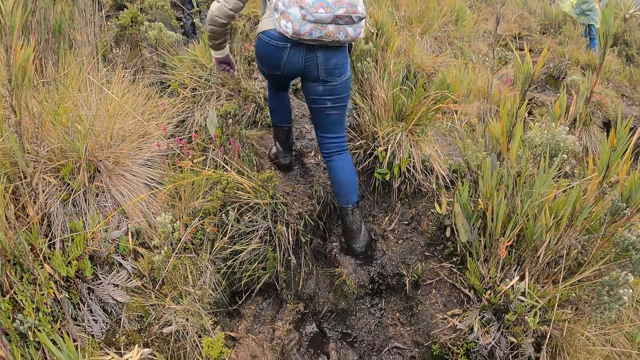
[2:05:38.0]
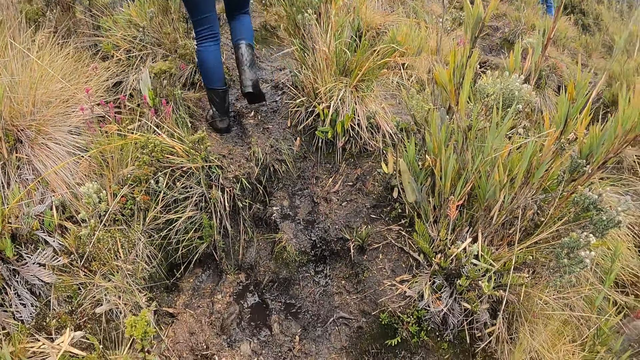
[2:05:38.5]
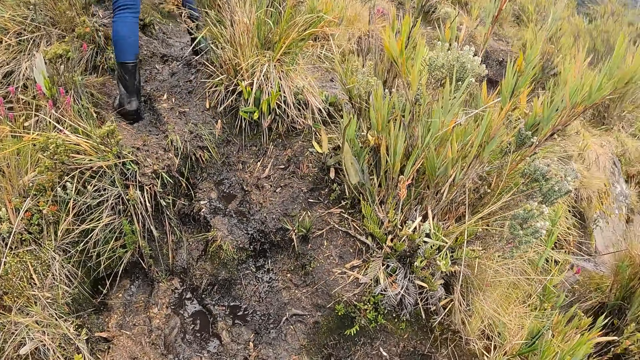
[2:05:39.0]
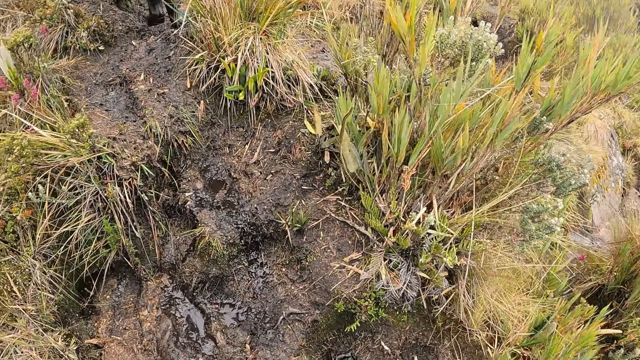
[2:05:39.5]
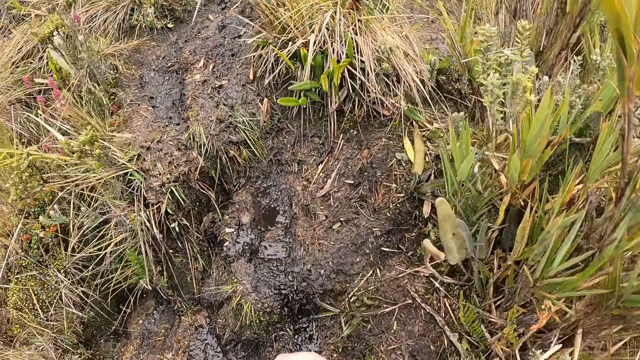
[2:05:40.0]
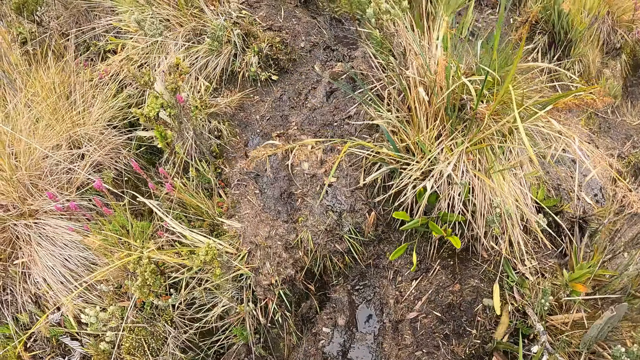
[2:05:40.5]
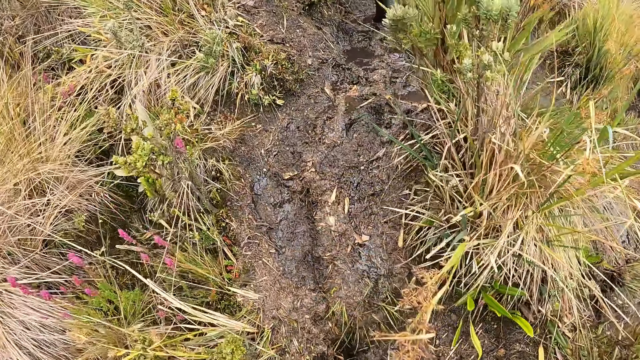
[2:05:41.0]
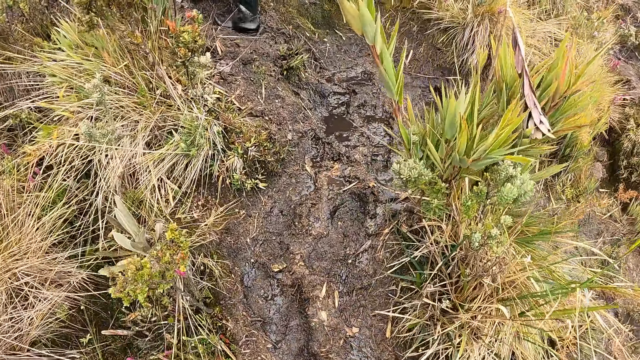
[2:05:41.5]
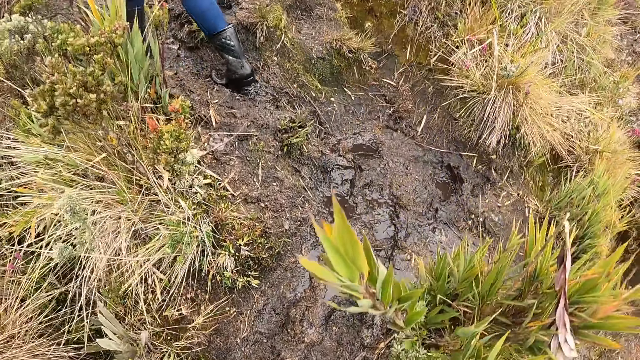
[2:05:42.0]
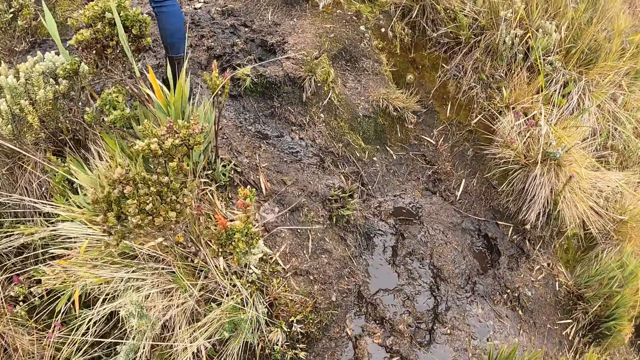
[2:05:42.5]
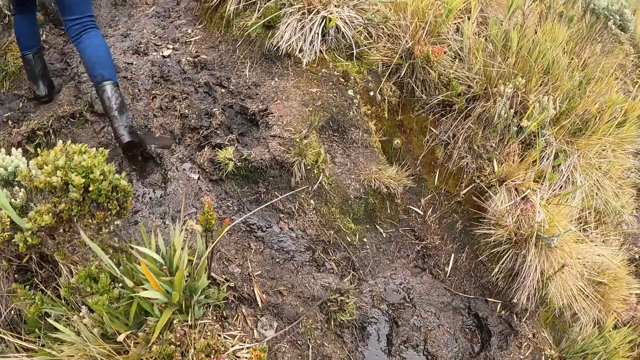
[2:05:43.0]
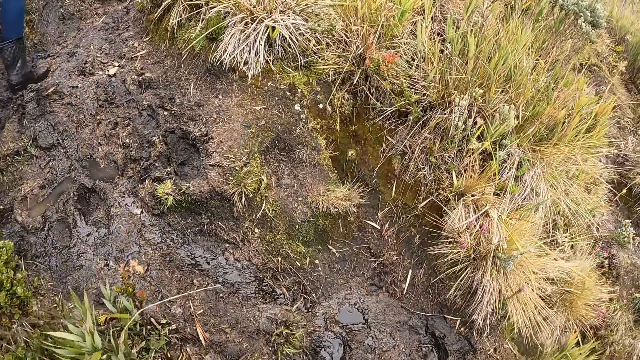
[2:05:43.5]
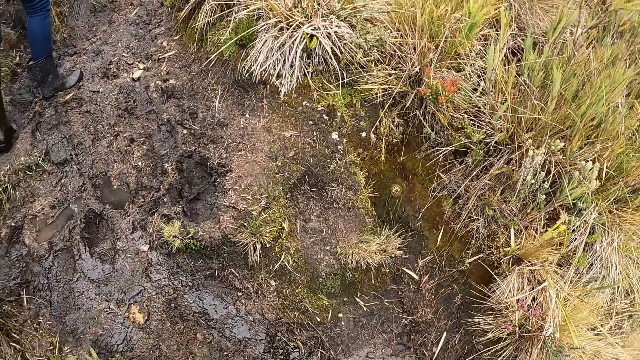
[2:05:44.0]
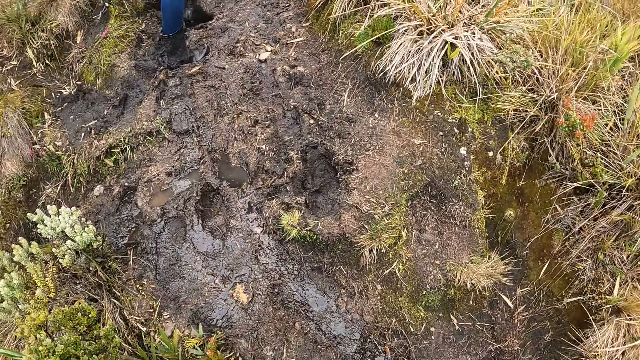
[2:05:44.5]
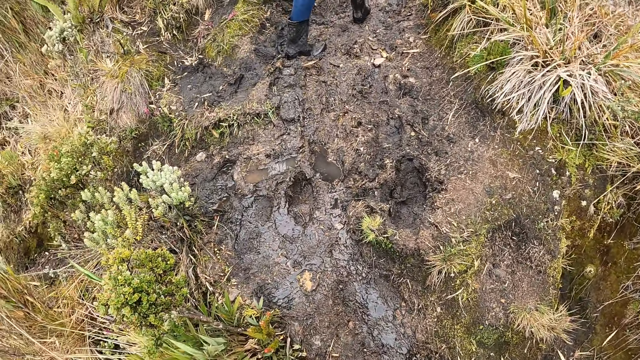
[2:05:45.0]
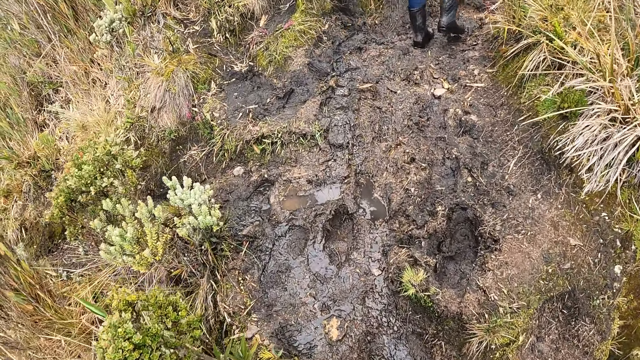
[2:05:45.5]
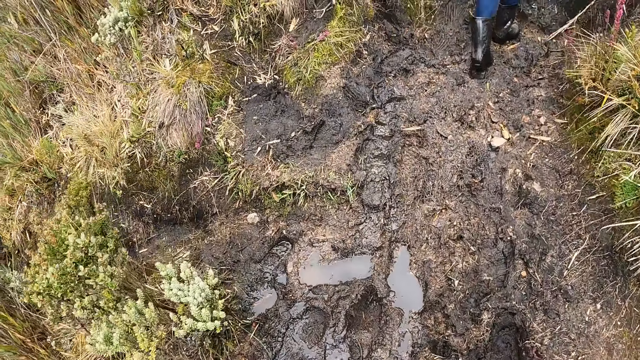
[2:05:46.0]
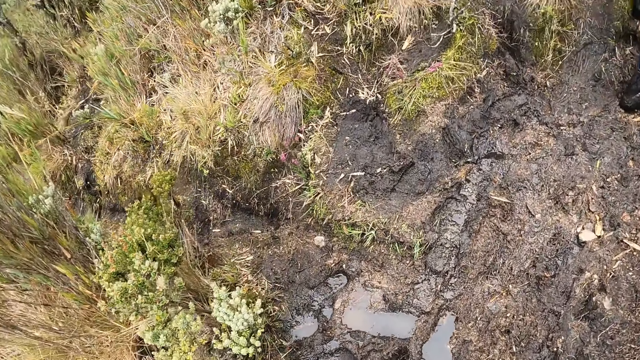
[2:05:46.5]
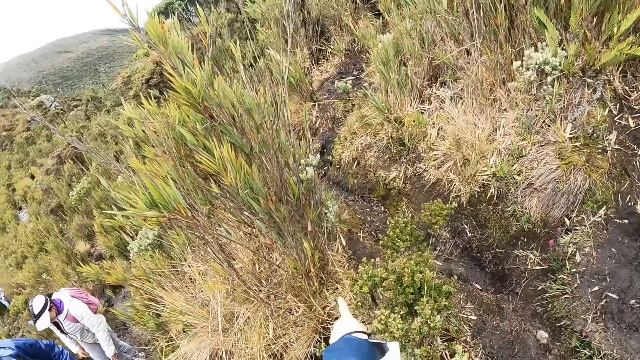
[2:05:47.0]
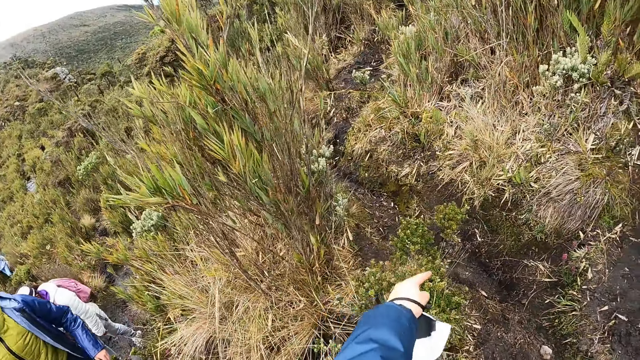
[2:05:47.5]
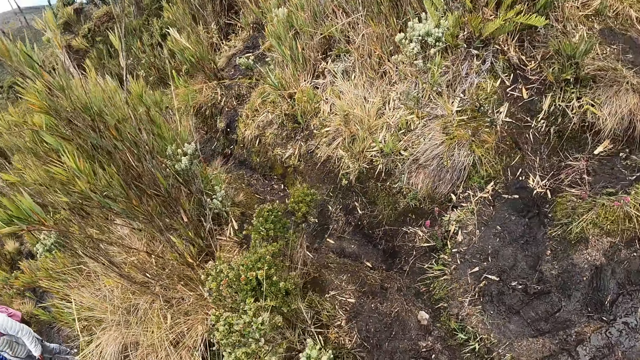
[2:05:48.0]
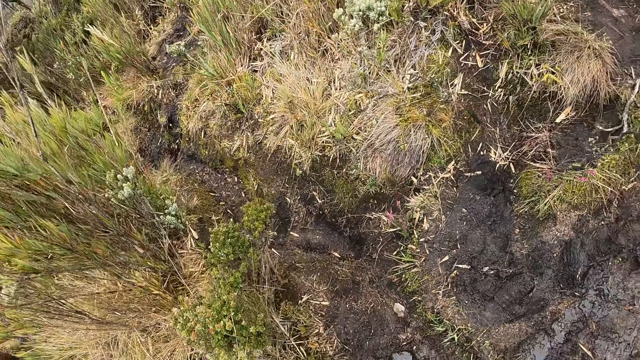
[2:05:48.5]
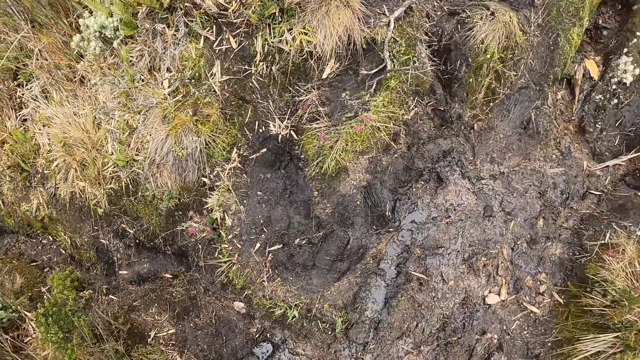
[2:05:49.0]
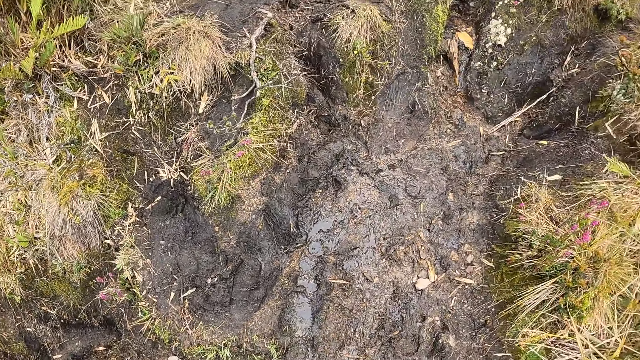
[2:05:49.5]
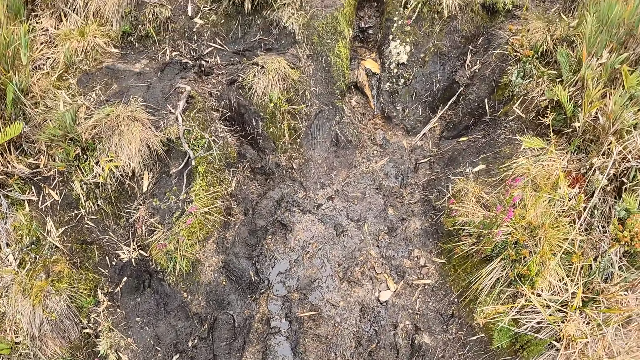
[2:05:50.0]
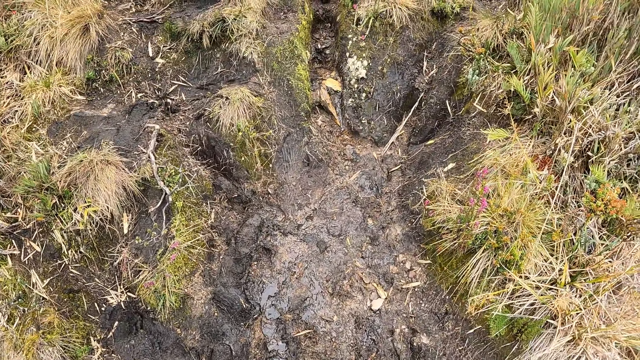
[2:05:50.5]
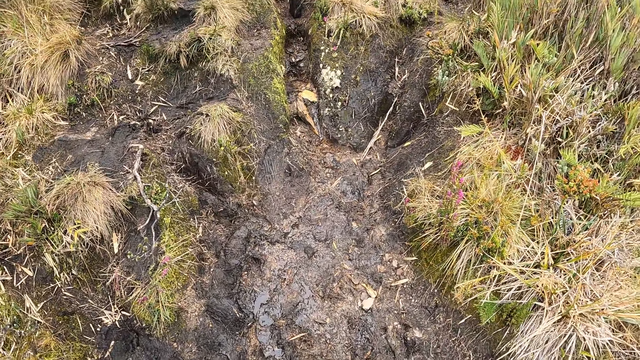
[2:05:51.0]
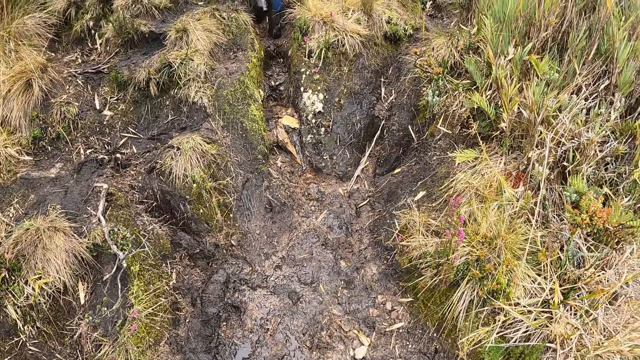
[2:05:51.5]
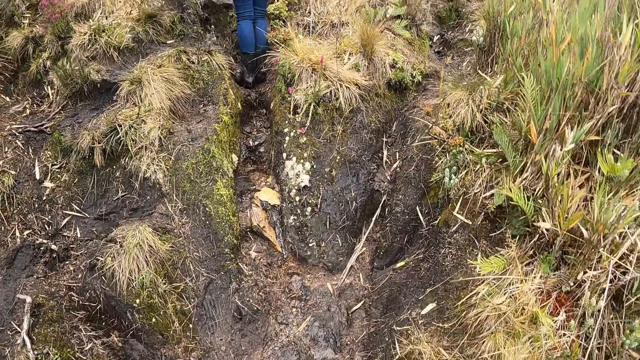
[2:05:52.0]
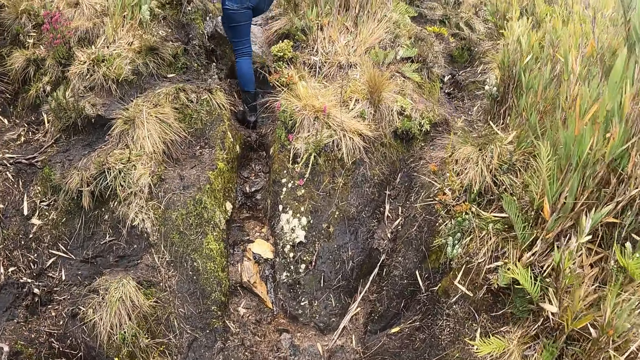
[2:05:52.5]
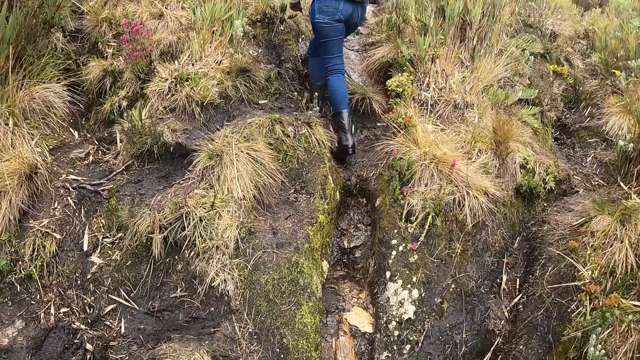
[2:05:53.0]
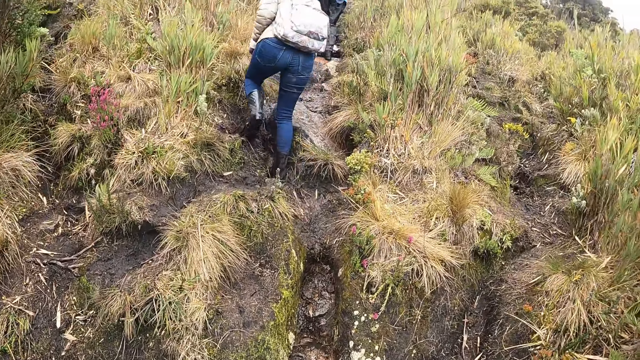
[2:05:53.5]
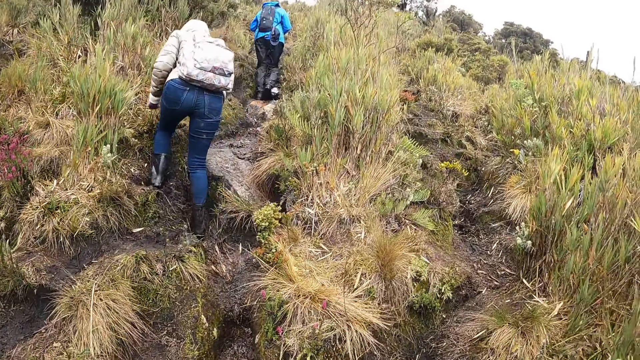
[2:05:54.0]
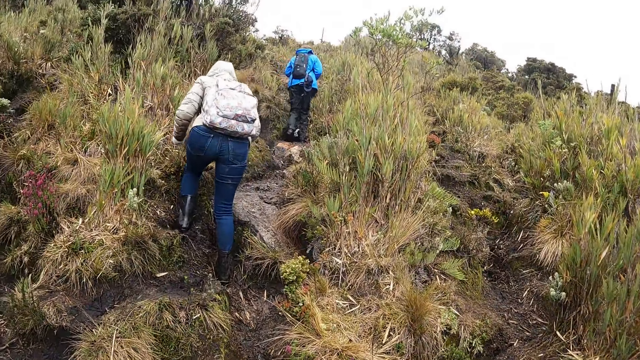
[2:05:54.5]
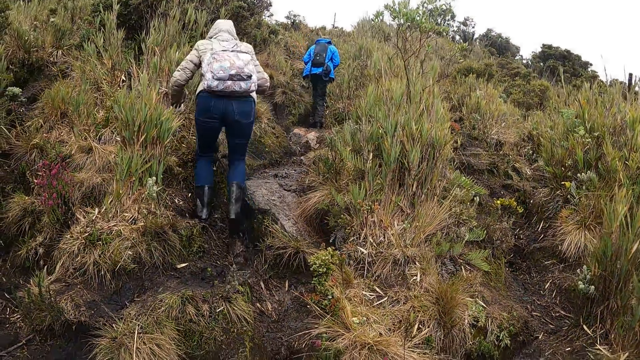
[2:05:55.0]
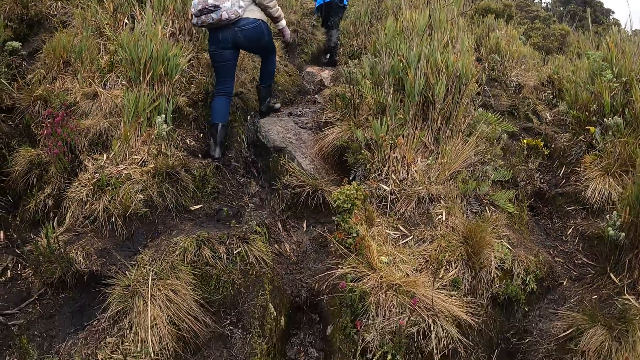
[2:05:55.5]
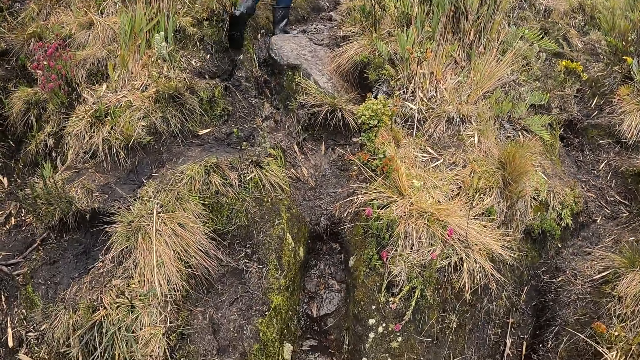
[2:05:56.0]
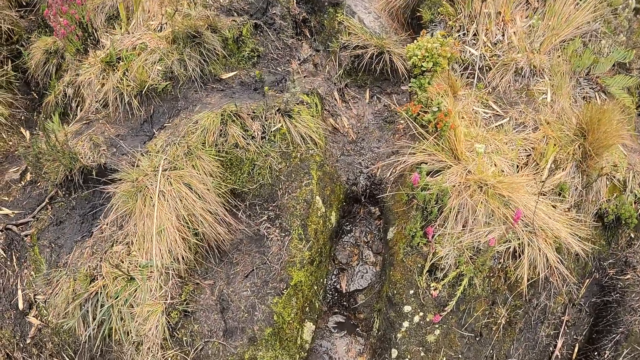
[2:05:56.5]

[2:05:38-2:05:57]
The camera wearer looks at a woman. They walk on the pathway, move the hand, look at the ground and walk on the pathway.

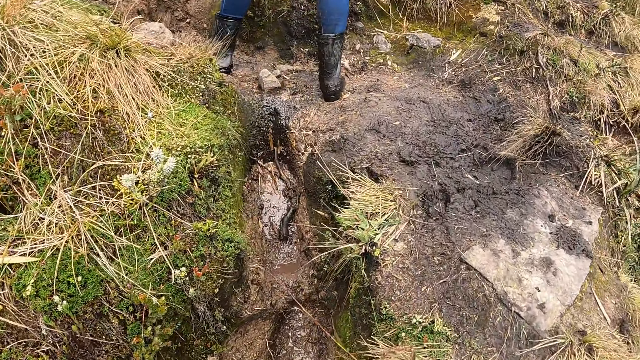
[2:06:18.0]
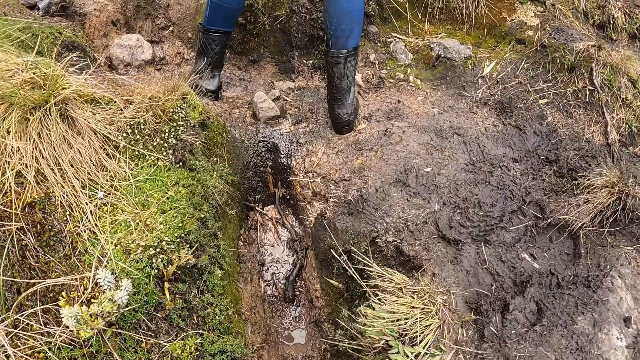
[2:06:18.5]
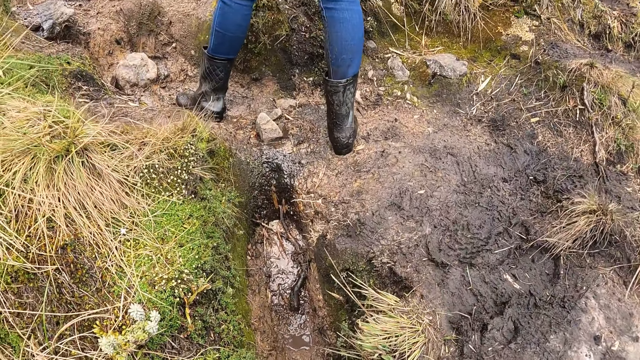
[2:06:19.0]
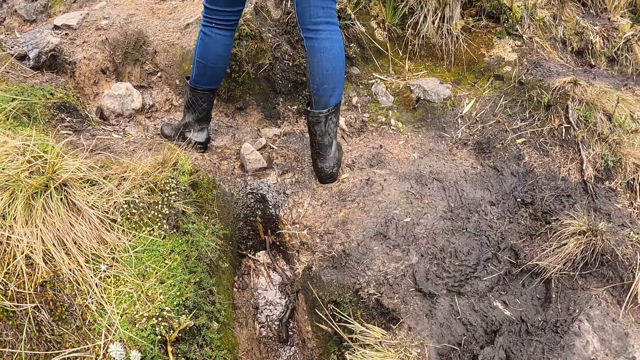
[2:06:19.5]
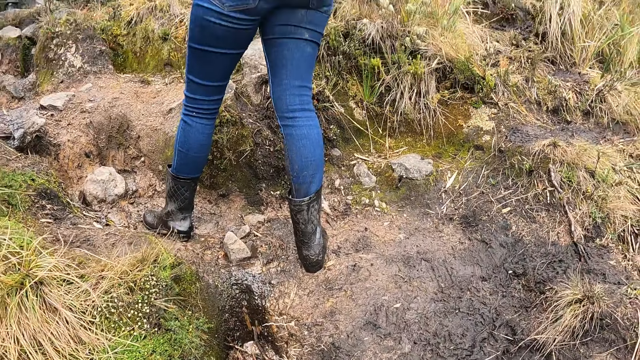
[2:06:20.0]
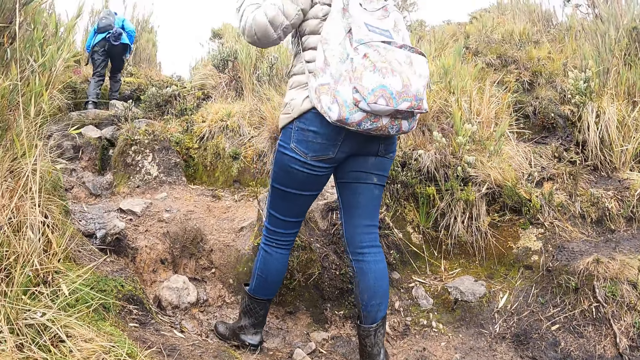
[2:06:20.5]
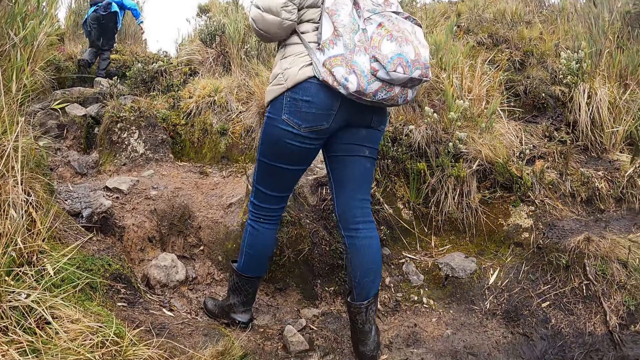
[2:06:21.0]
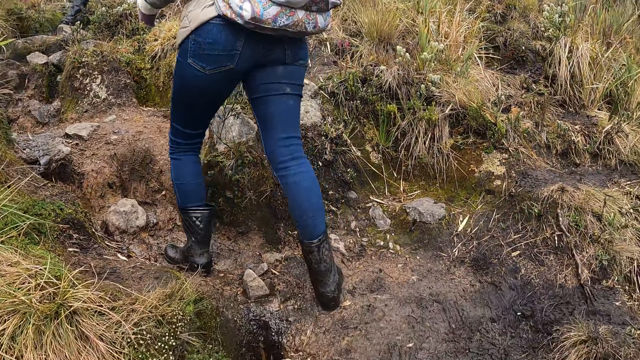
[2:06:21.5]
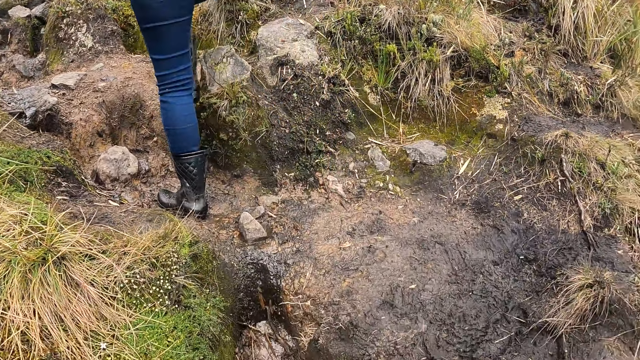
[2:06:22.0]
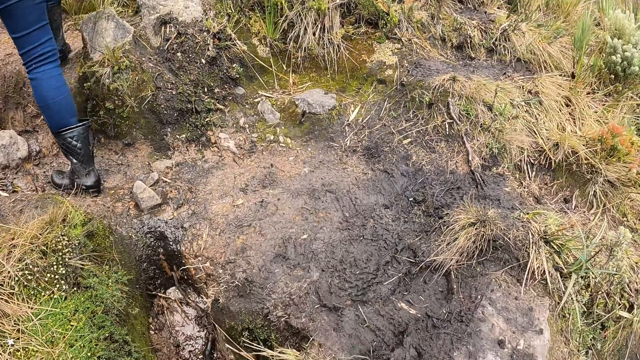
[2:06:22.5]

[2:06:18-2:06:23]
The camera wearer looks at the gumboots of the lady.
